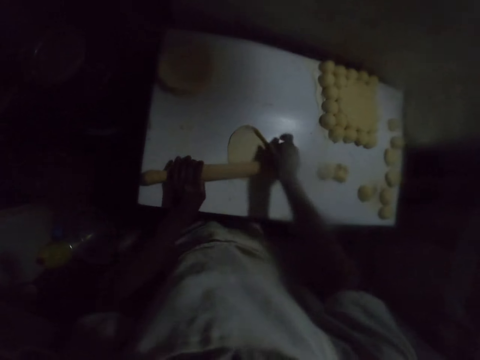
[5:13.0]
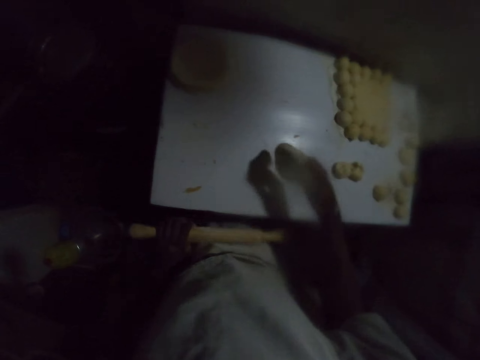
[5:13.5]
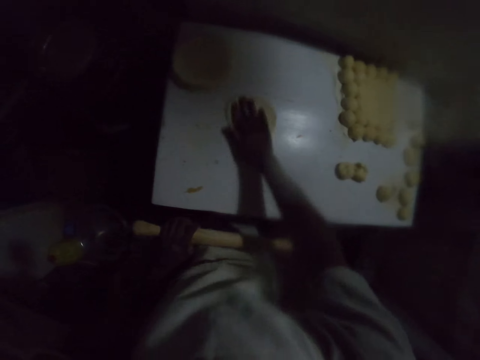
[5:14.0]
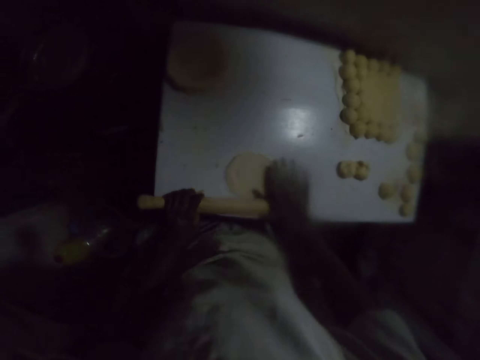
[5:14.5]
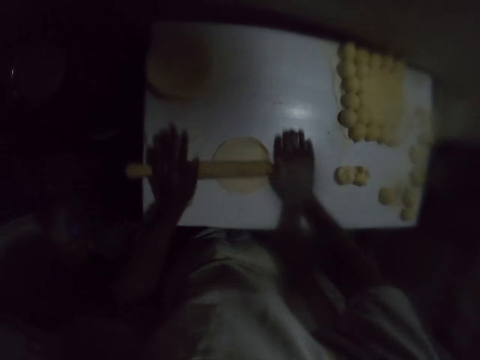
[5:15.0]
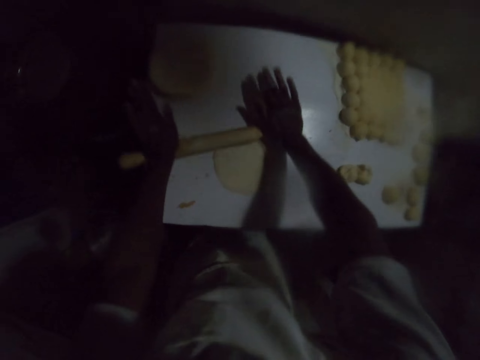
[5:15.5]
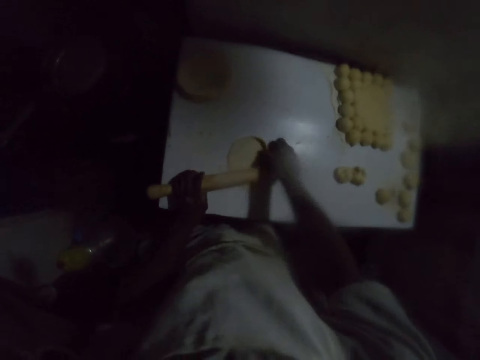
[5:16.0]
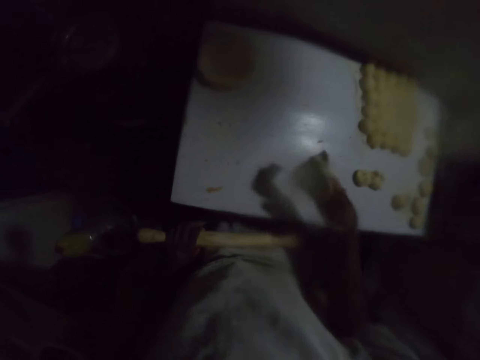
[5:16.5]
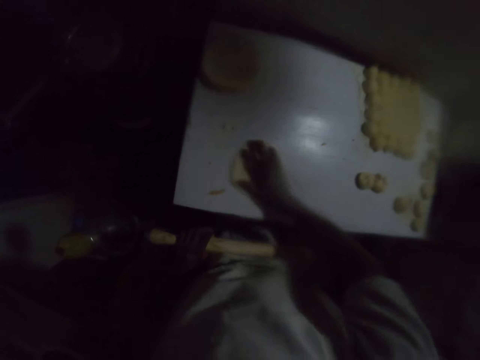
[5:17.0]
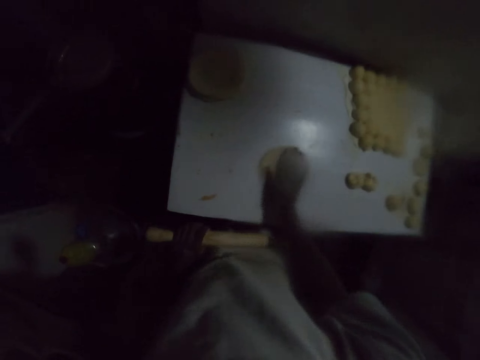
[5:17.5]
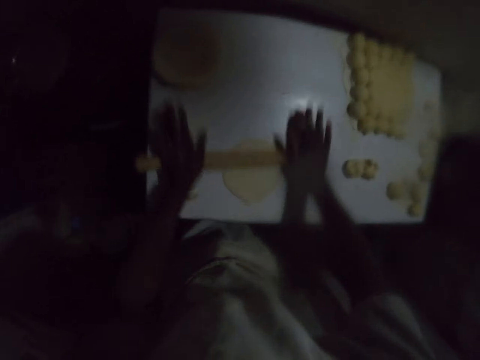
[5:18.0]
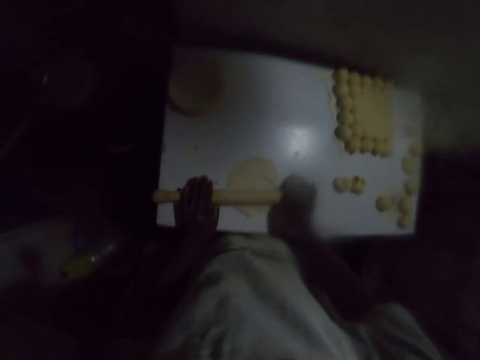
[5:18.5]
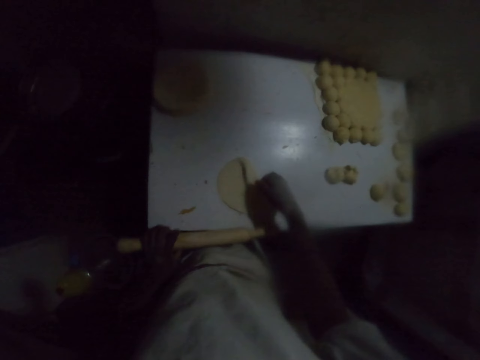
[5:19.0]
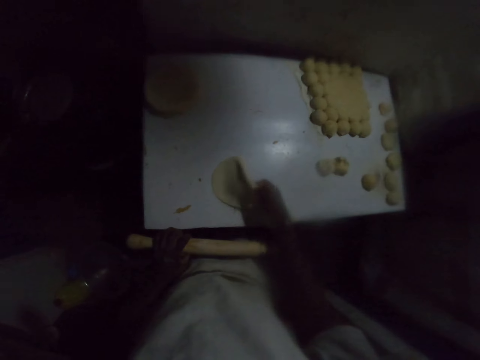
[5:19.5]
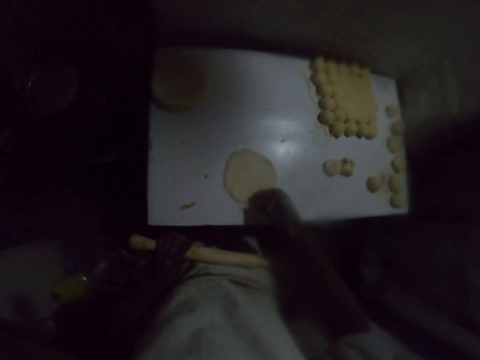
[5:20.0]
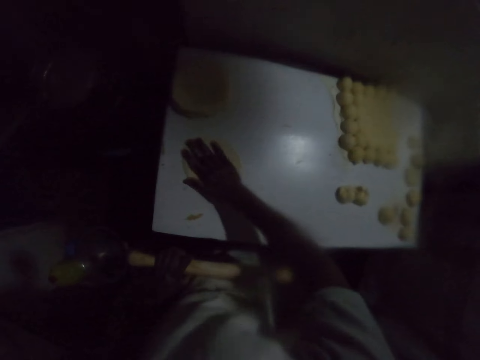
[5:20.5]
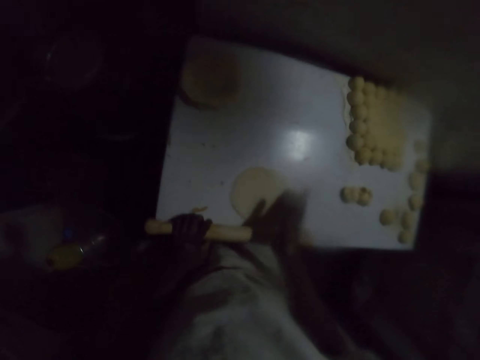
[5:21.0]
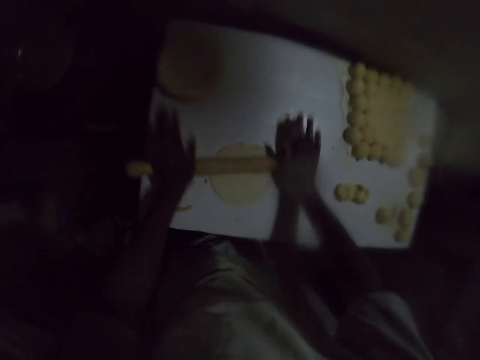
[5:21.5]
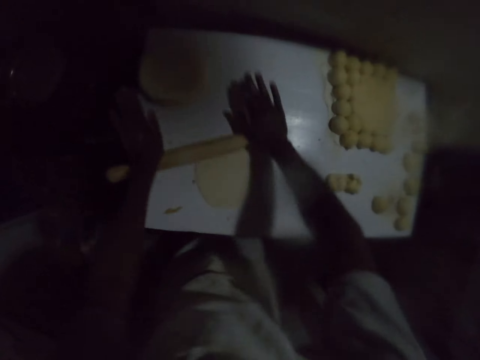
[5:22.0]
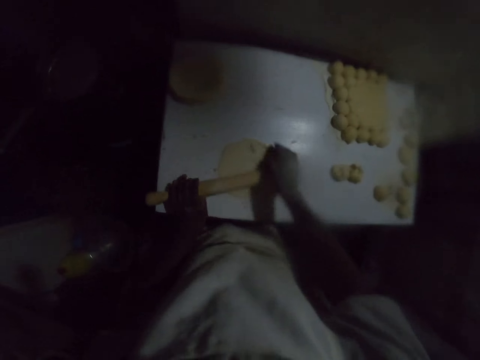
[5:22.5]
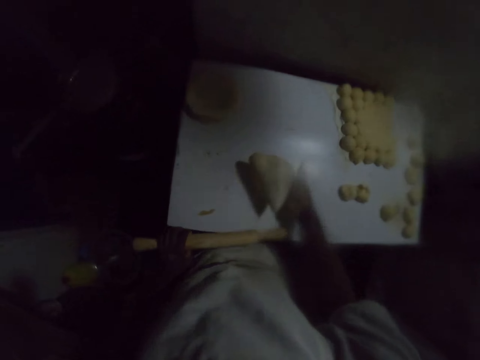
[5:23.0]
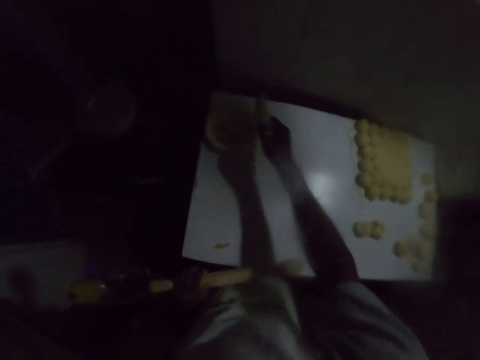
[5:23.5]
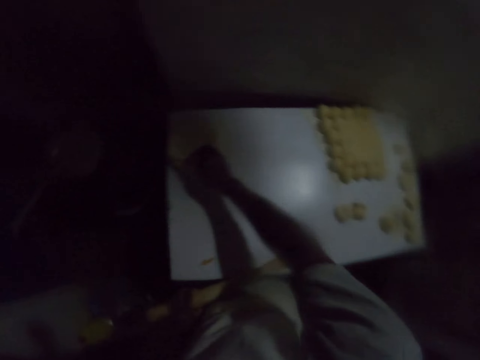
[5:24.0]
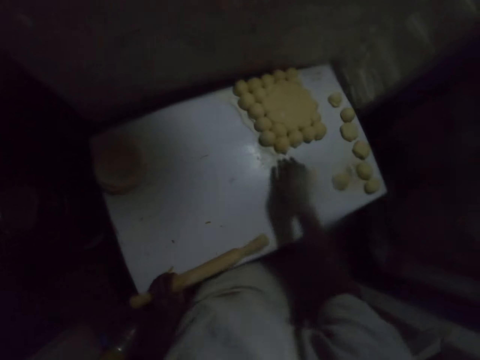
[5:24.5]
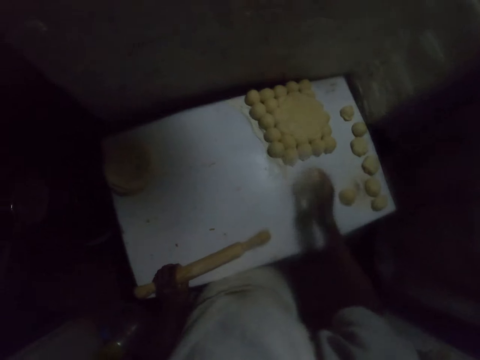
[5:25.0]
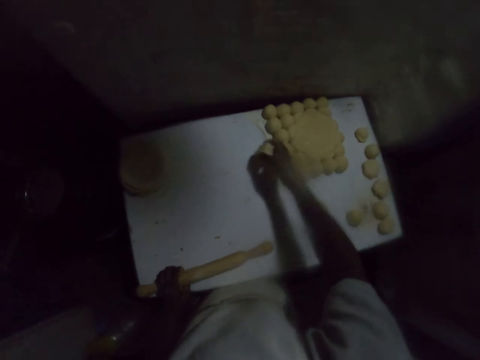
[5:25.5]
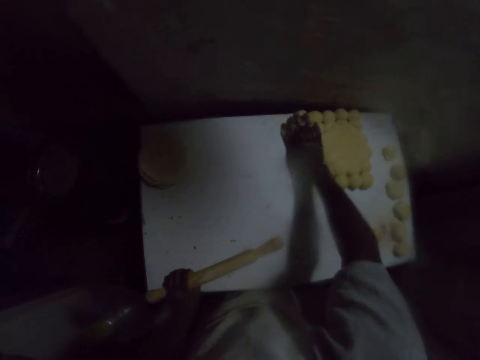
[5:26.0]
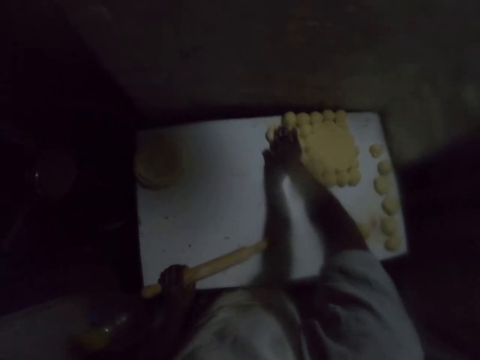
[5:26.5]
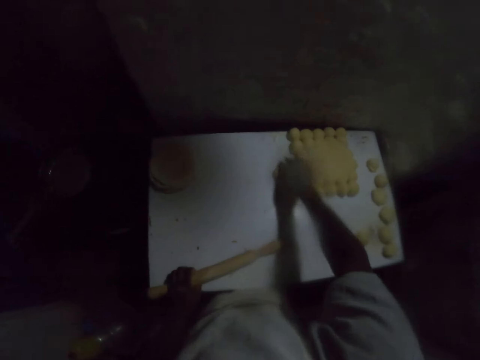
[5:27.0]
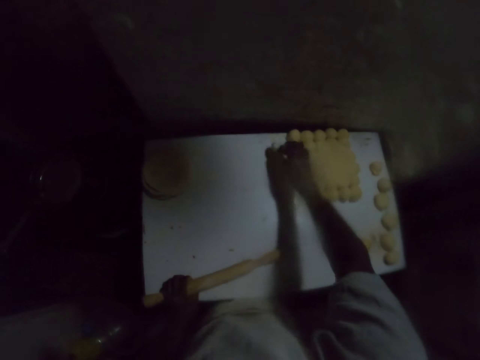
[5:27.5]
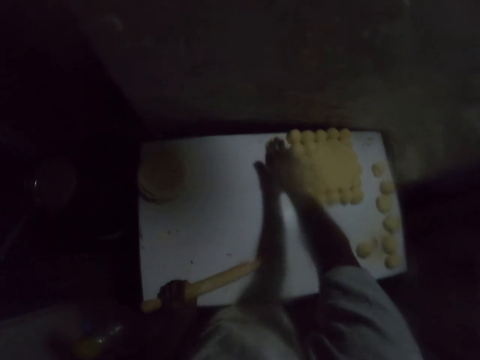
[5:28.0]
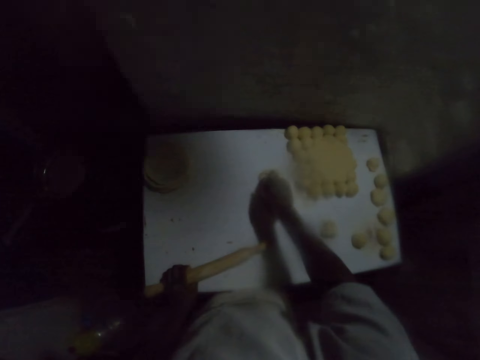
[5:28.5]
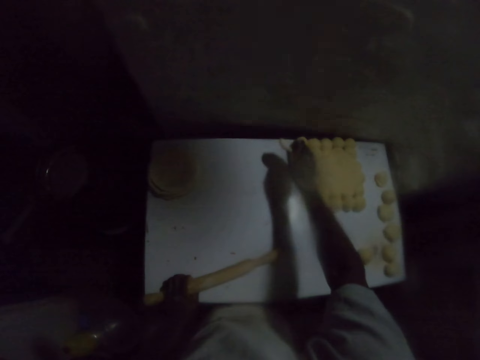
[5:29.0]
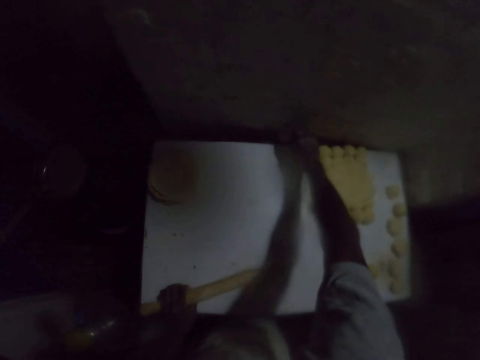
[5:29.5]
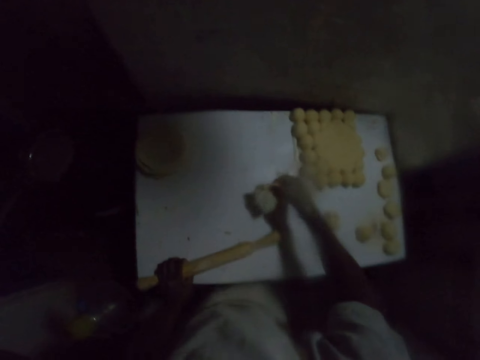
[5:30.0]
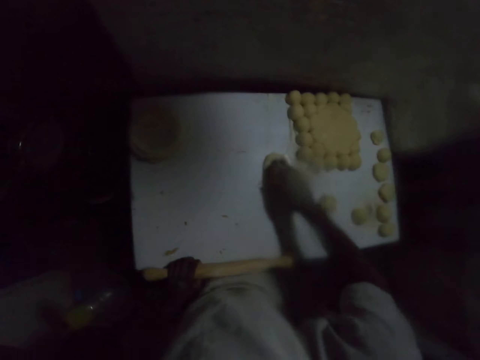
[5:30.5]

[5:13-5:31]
The camera wearer holds the rolling pin with the left hand. They turn the dough with the right hand. They move the dough on the table with the right hand. They put the dough on flour. They roll the dough with the rolling pin. They hold the rolling pin with the left hand. They turn the dough with the right hand. They move the dough on the table with the right hand. They put the dough on the flour. They roll the dough with the rolling pin. They hold the rolling pin with the left hand. They turn the dough with the right hand. They move the dough on the table with the right hand. They put the dough on the flour. They roll the dough with the rolling pin. They hold the rolling pin with the left hand. They lift the dough with the right hand. They place the dough on top of other doughs. They pick the dough from the table with the right hand. They place the dough on the flour on the table. They move the dough on the table with the right hand. They squeeze the dough with the right hand. They drop the dough on the table. They move the dough on the table with the right hand.

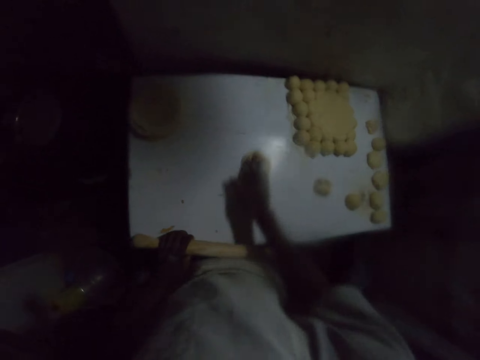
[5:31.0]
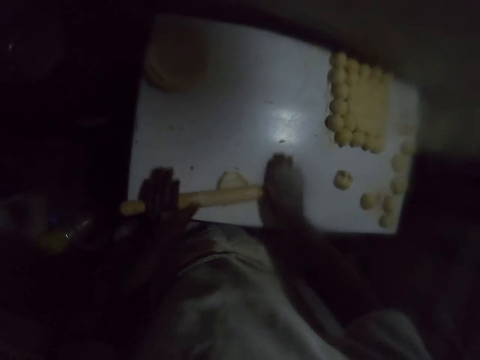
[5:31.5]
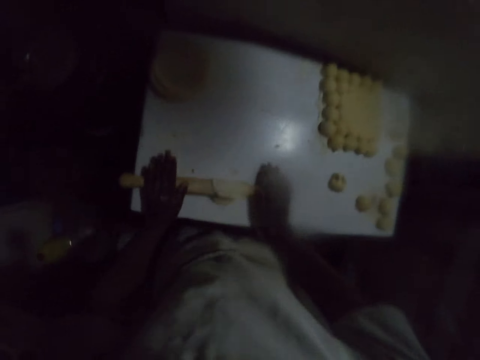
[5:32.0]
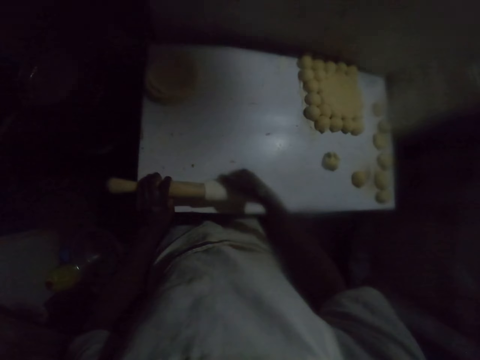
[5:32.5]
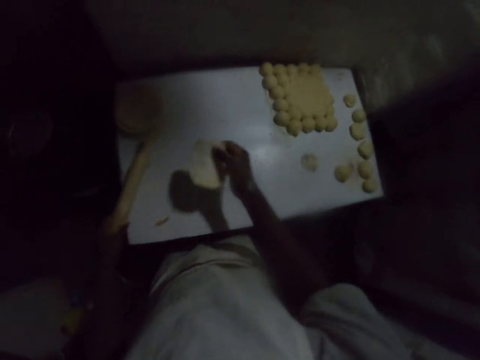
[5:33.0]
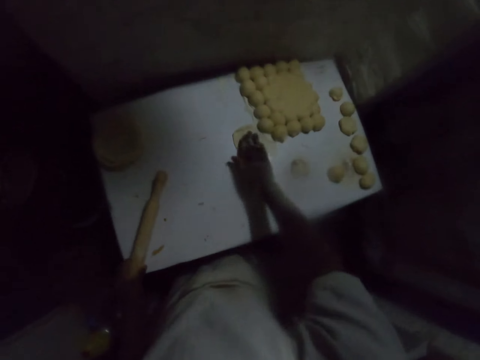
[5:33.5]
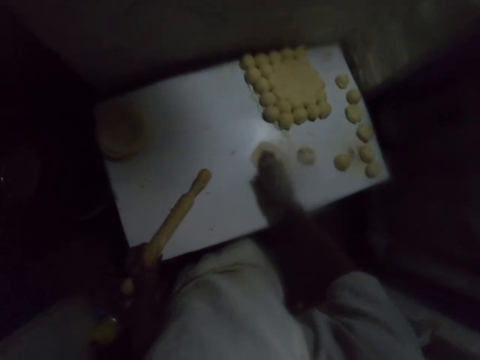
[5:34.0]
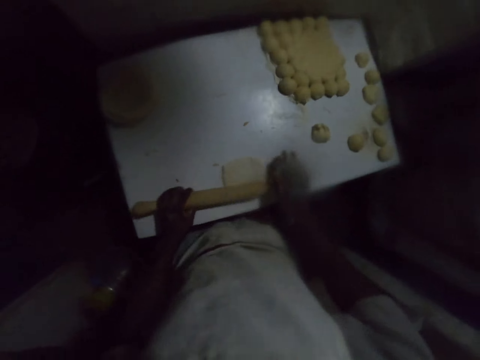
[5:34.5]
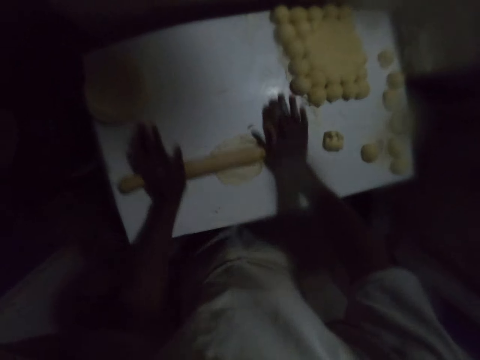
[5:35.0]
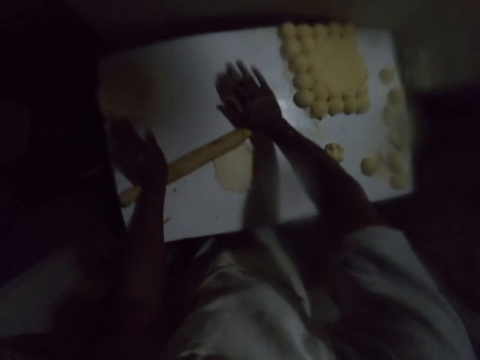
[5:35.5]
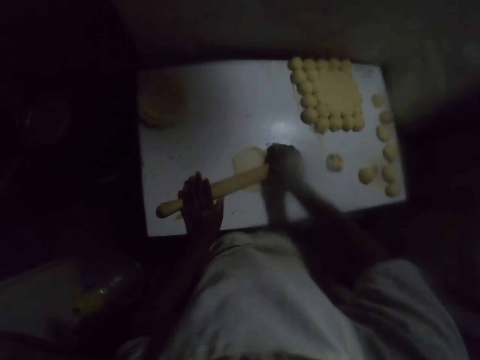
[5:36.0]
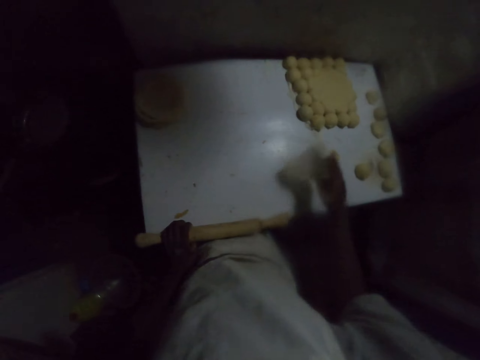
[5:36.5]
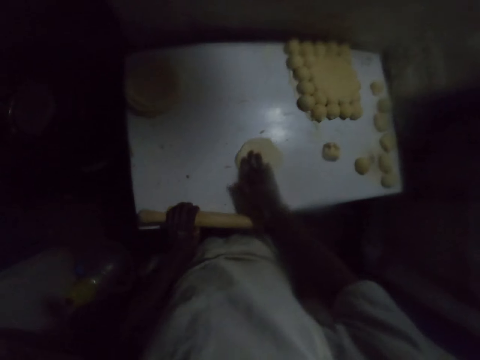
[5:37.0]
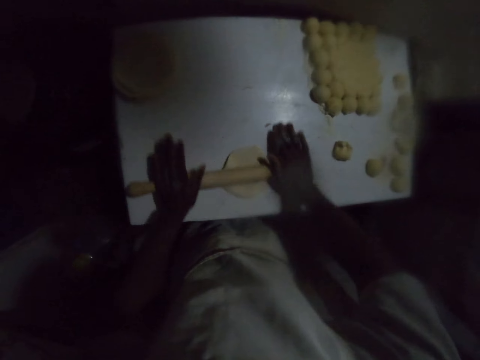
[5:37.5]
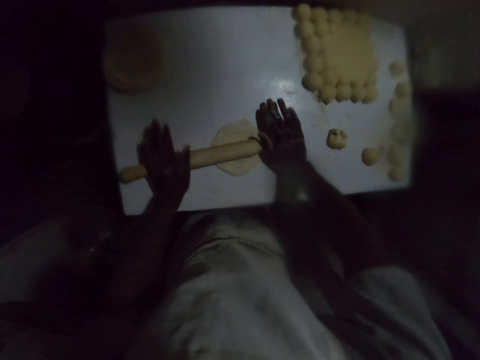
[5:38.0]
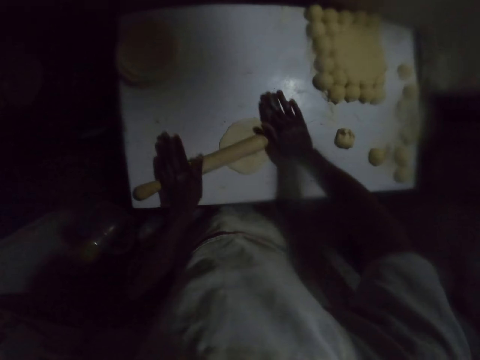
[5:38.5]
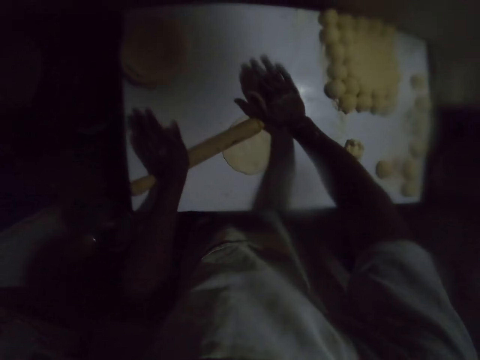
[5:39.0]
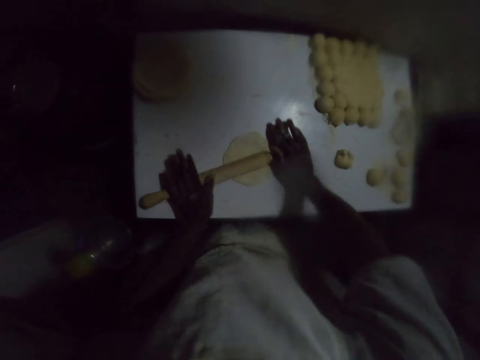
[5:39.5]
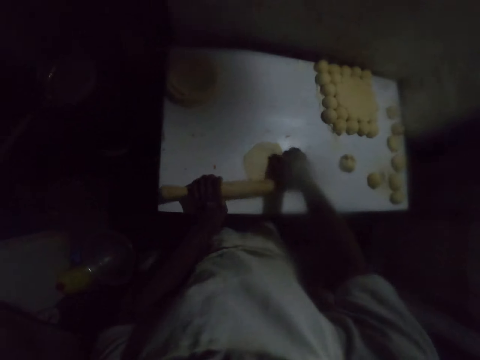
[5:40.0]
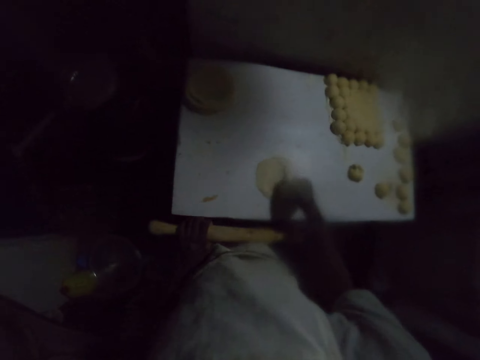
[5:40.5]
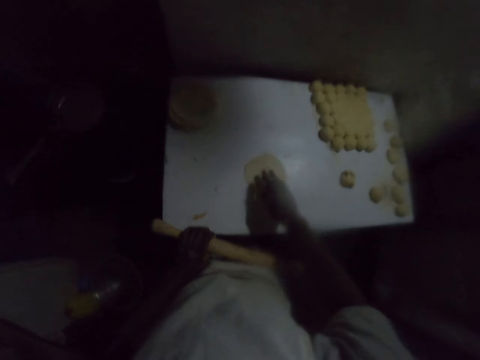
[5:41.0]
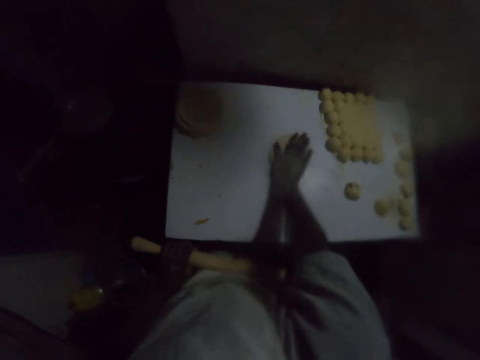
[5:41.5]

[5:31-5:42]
The camera wearer rolls the dough with a rolling pin. They remove the dough from the rolling pin. They hold the rolling pin with the left hand. They throw the dough on the table. They put the dough on flour. They move the dough on the table with the right hand. They roll the dough with the rolling pin. They hold the rolling pin with the left hand. They turn the dough with the right hand. They move the dough on the table with the right hand. They roll the dough with the rolling pin. They hold the rolling pin with the left hand. They turn the dough with the right hand. They put the dough on the flour. They move the dough on the table with the right hand.
